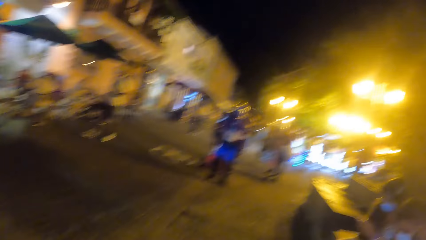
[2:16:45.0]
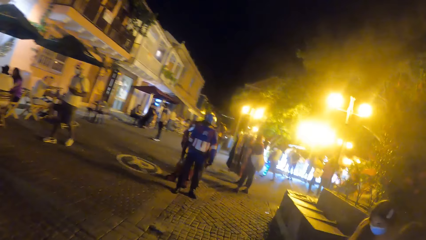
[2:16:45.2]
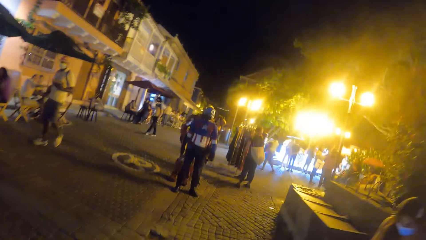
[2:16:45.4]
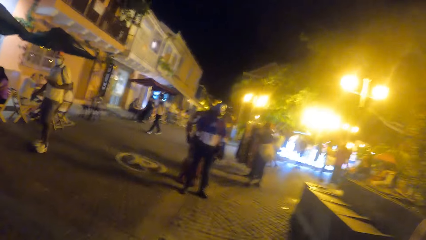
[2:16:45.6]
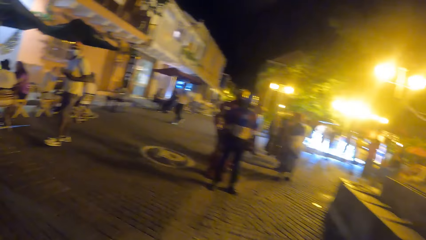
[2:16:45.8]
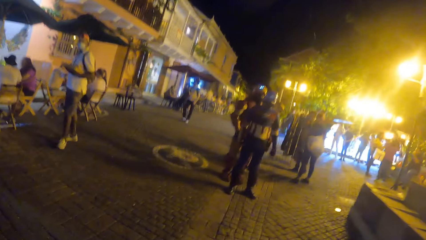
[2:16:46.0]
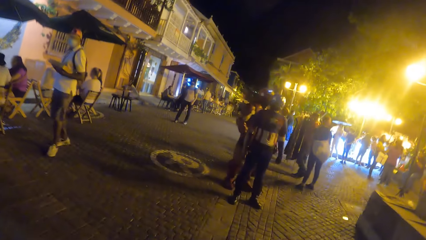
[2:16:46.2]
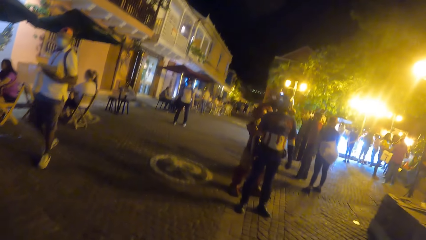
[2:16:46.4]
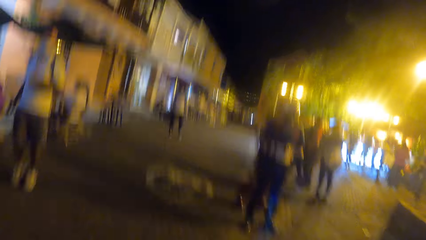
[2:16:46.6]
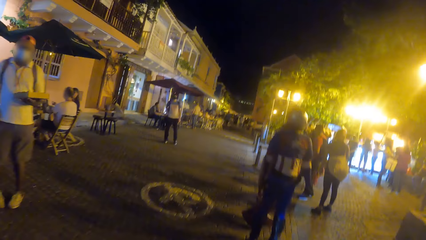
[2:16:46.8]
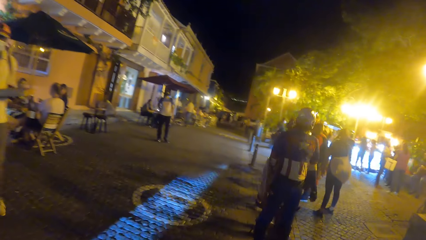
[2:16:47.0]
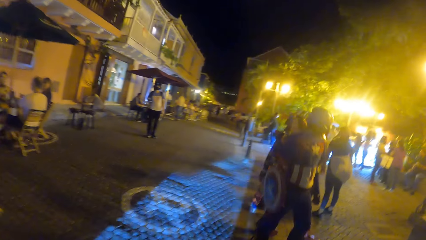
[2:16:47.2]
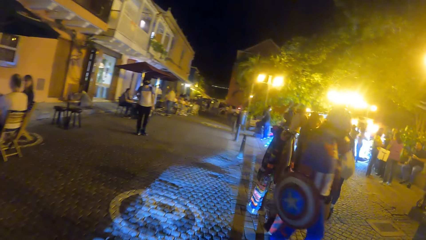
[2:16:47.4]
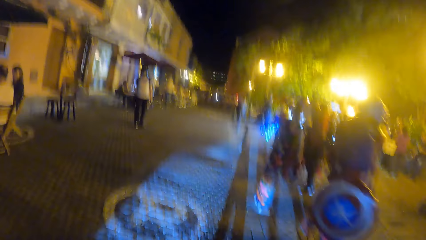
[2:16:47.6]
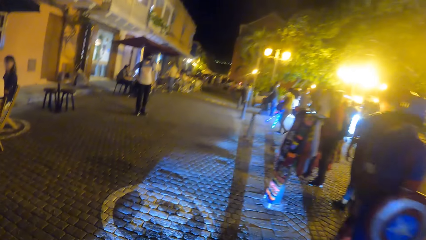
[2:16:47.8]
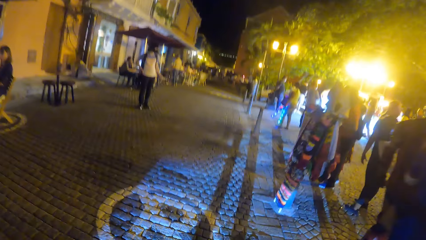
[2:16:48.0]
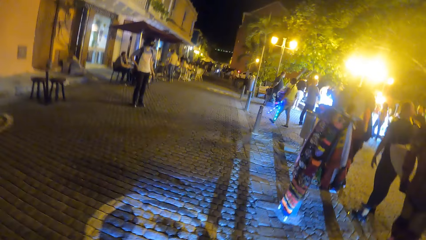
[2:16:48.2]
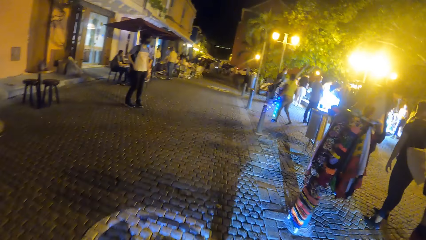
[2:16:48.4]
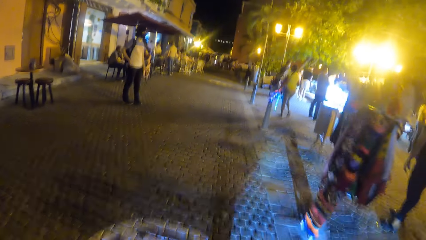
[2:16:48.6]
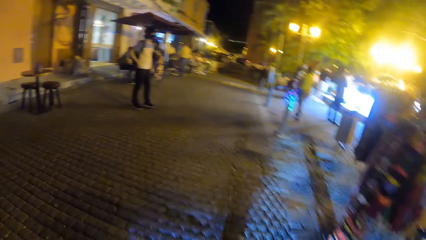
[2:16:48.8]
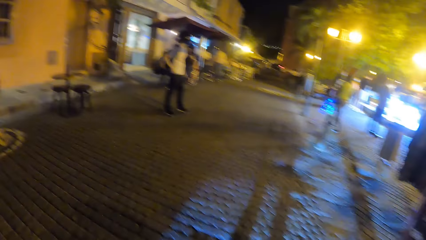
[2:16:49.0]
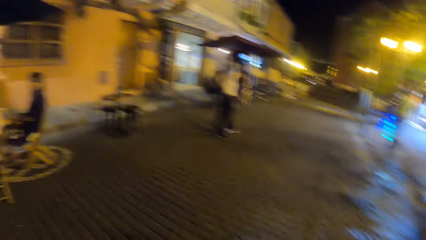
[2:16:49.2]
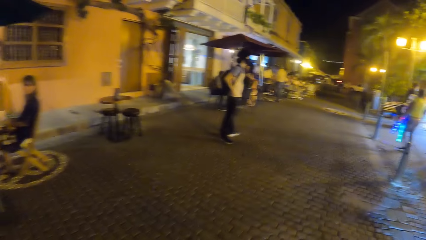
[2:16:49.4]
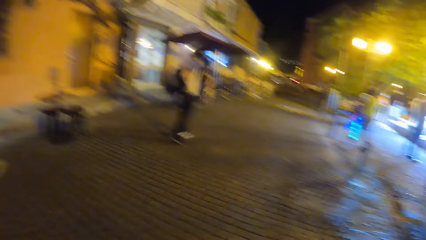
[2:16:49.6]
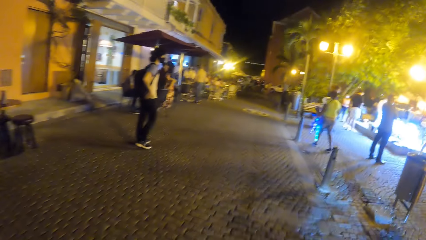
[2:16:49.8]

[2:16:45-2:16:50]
The camera wearer walks down a street.

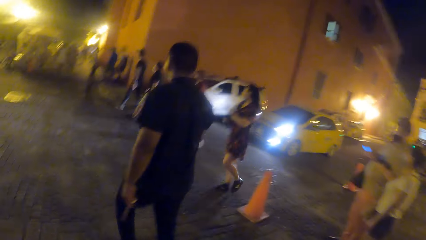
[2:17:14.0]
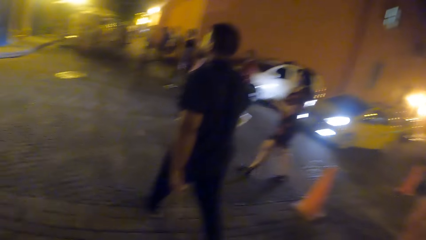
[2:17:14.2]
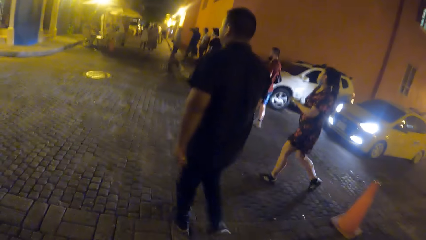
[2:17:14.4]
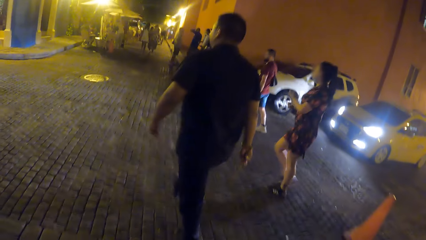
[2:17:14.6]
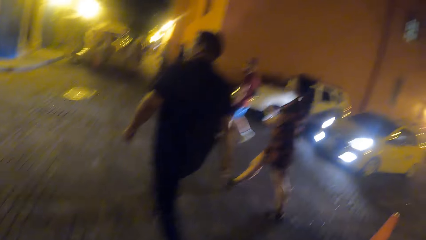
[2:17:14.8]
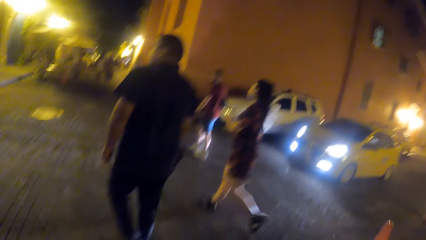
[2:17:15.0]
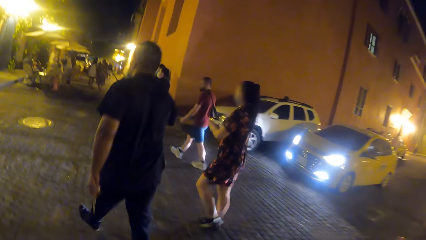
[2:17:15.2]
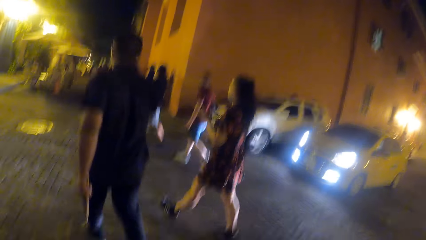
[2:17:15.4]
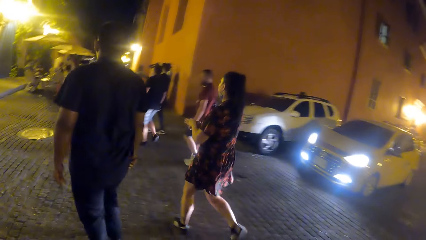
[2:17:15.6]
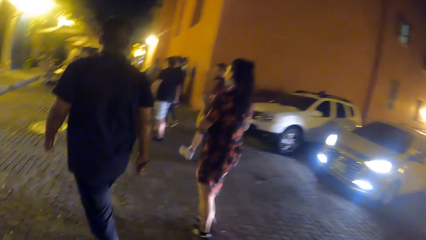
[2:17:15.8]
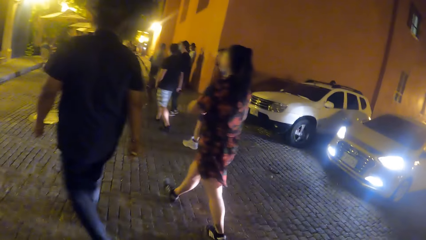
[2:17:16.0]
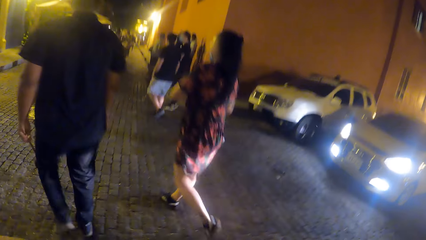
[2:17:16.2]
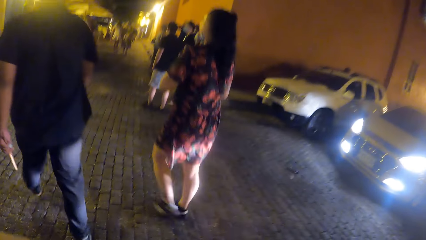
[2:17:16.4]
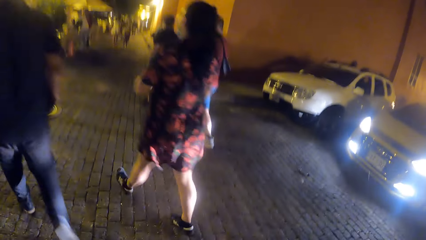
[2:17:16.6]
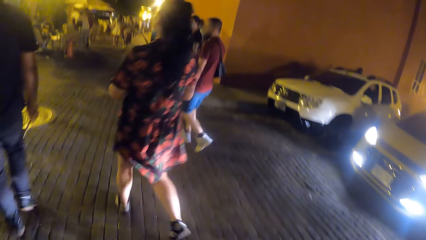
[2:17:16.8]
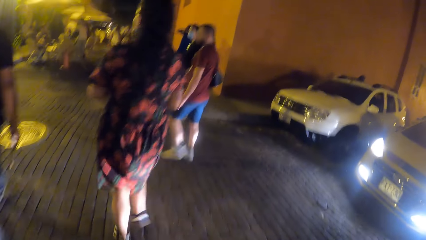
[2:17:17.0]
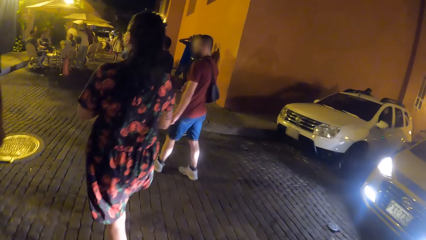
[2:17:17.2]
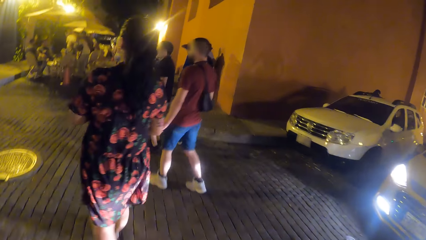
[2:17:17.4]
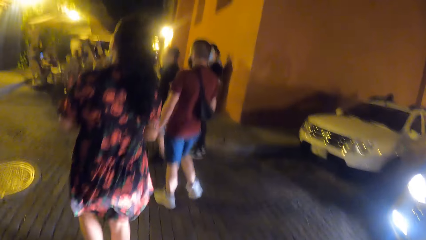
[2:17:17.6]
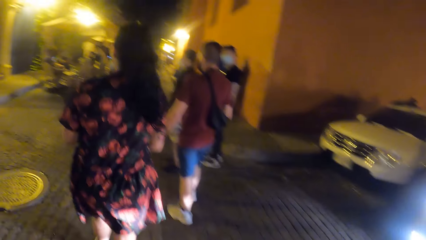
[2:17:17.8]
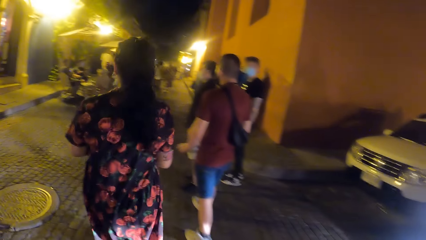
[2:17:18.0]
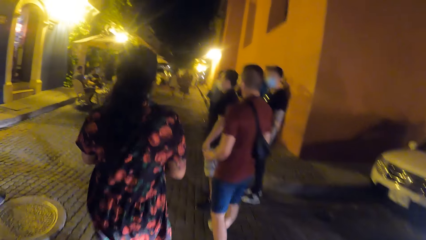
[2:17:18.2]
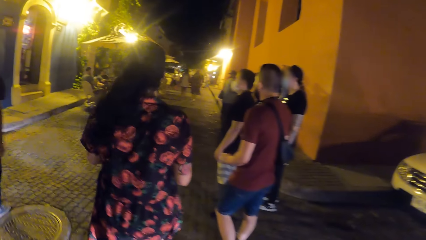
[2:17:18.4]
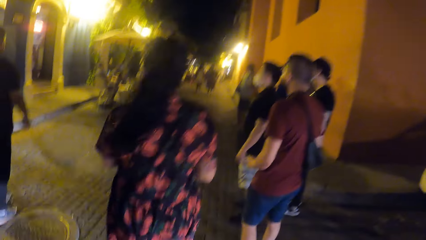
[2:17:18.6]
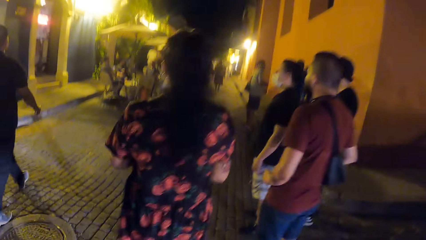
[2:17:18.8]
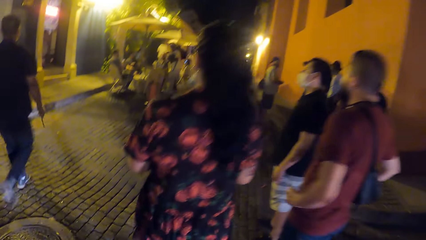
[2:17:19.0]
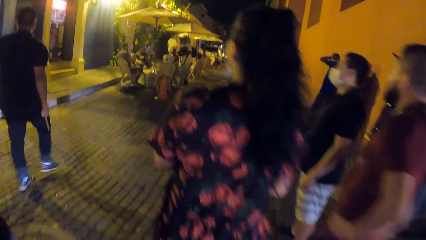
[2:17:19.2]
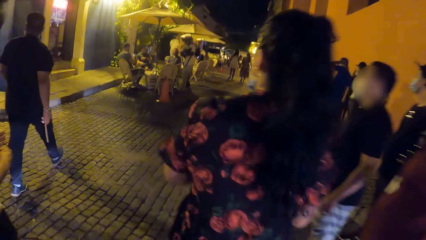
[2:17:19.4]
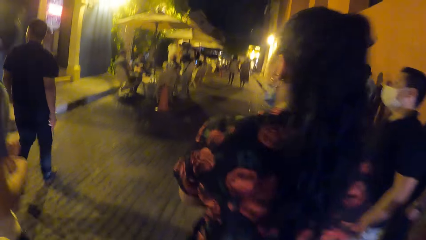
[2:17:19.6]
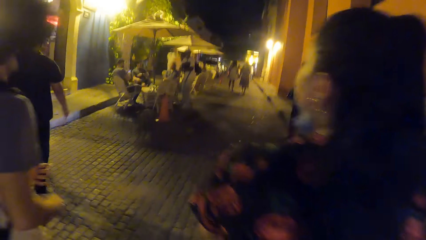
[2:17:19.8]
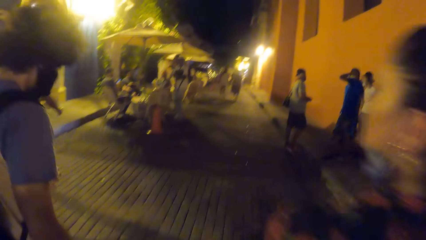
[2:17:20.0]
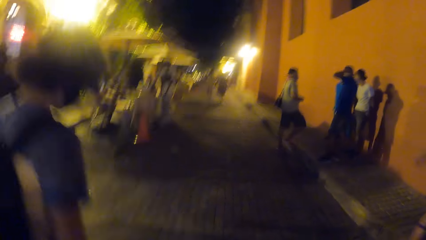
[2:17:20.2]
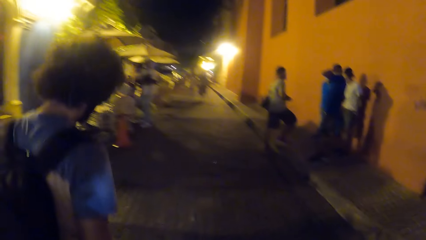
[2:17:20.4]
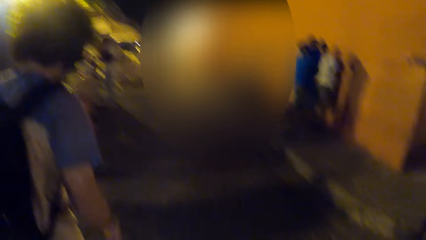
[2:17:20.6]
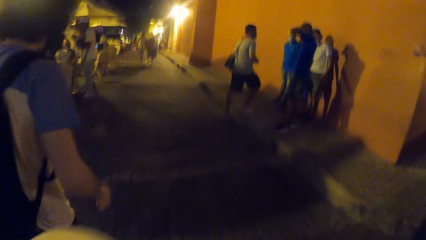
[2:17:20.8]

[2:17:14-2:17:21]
The camera wearer walks across a junction. A white car approaches the camera wearer at the junction.

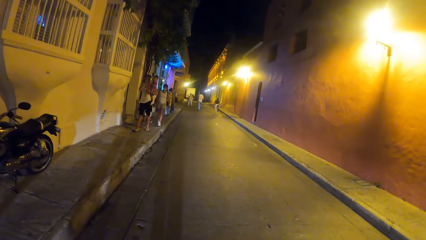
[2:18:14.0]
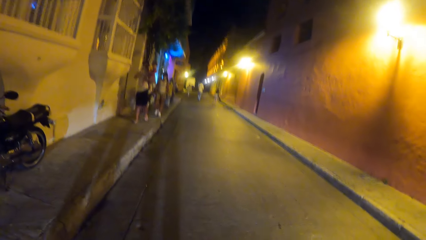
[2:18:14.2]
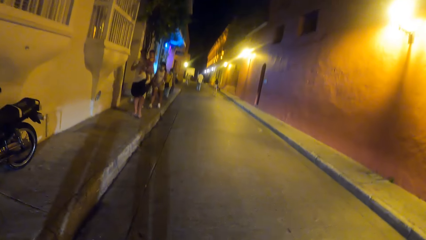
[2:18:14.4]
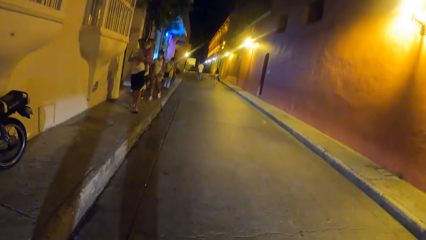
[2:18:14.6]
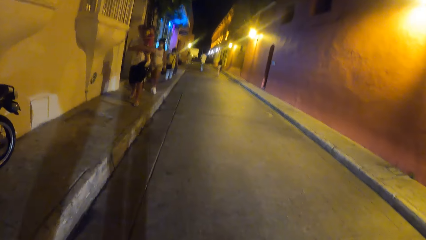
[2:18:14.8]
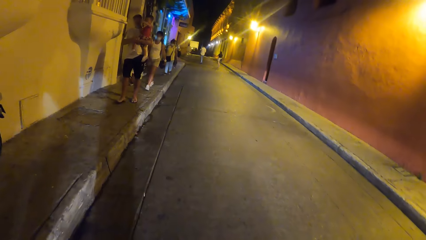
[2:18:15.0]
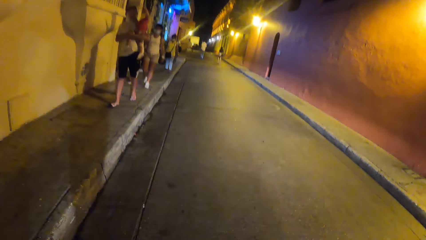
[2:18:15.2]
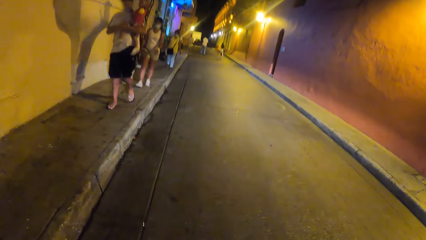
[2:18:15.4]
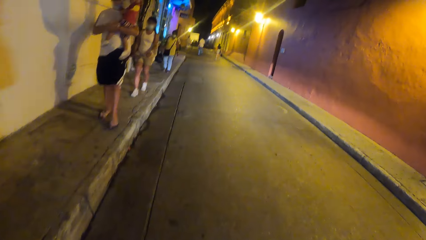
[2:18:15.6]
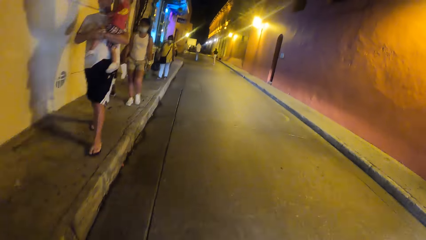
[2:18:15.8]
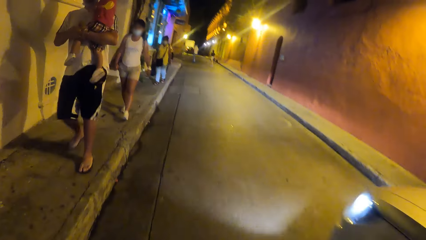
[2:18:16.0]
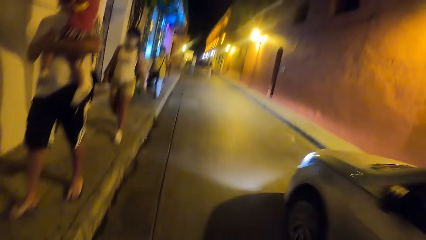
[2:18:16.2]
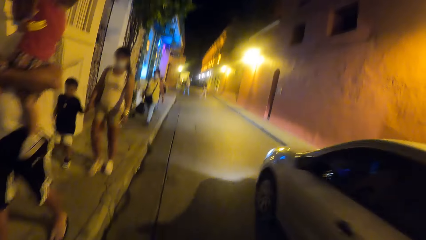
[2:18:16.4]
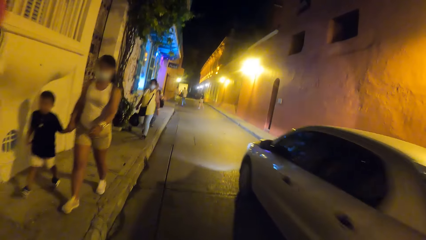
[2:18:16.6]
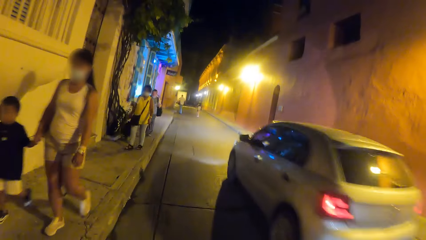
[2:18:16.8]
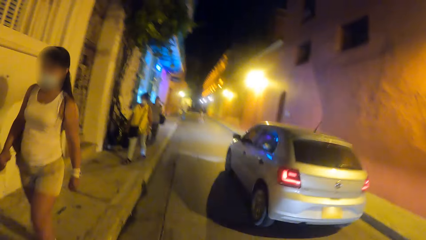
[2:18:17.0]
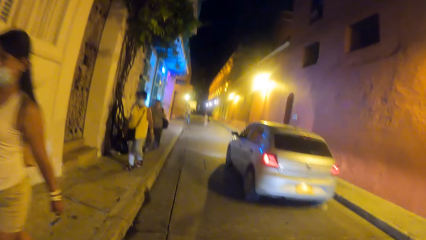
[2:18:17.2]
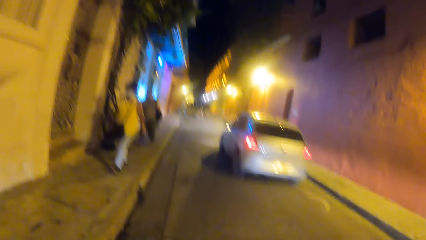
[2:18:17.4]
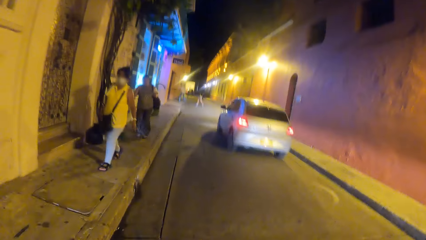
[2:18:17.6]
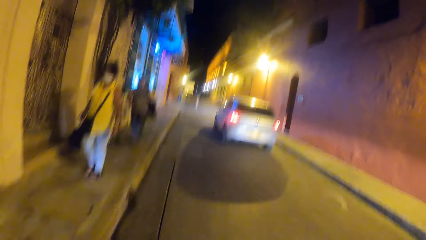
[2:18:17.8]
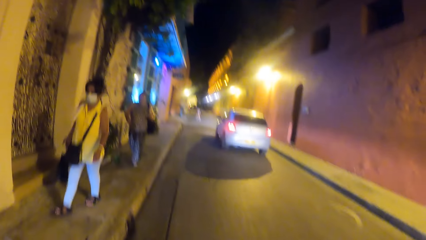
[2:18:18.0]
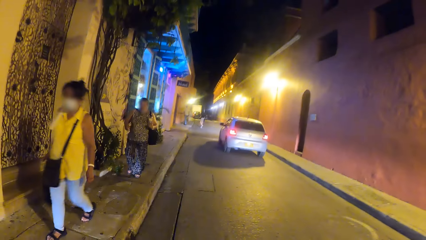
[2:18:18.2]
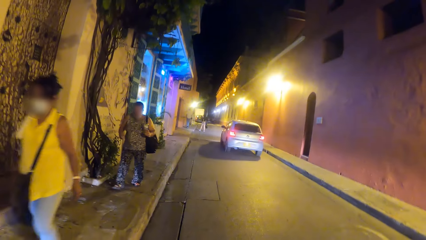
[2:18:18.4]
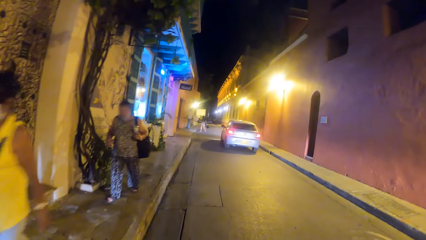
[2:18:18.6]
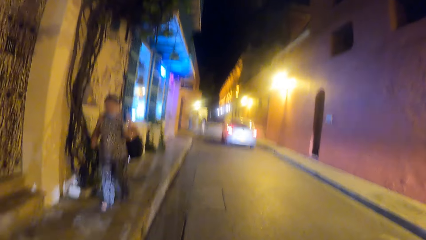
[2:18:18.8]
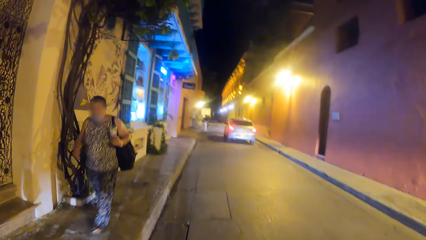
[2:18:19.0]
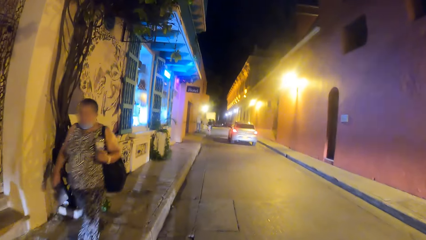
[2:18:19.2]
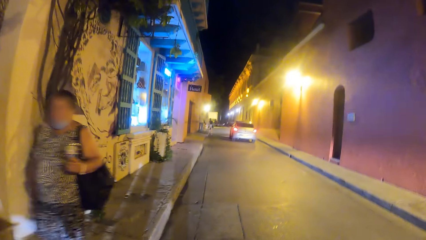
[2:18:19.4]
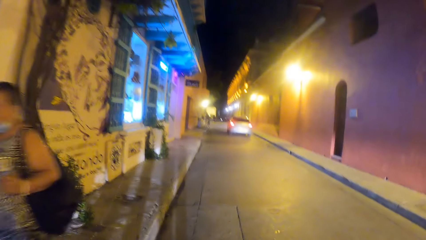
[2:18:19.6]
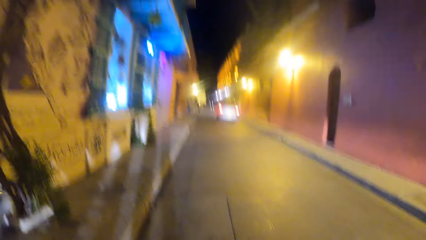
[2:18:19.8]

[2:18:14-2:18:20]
A silver car drives past the camera wearer.
